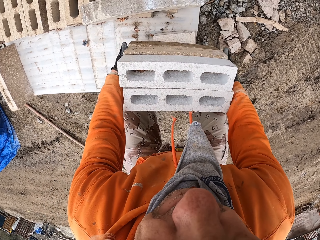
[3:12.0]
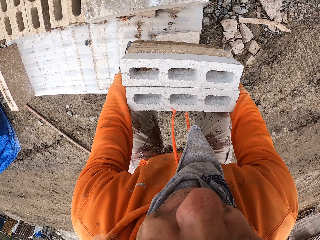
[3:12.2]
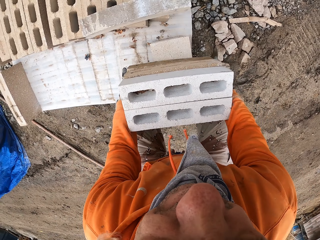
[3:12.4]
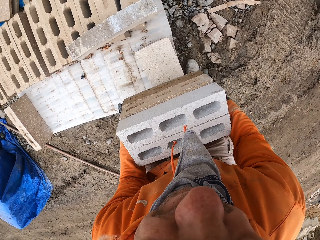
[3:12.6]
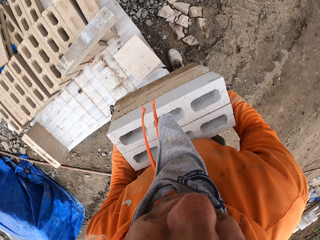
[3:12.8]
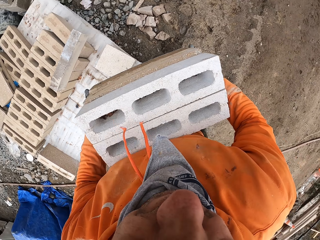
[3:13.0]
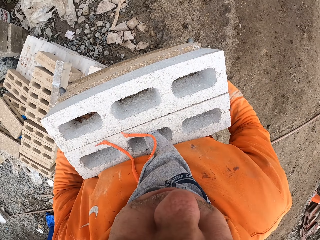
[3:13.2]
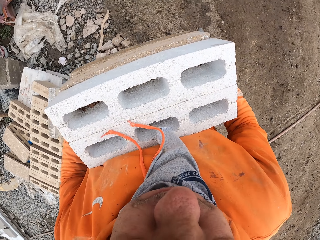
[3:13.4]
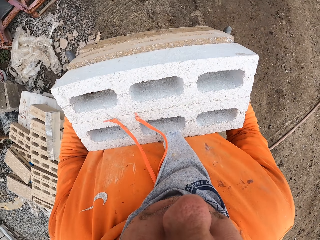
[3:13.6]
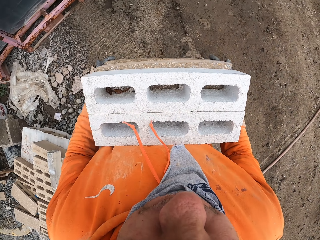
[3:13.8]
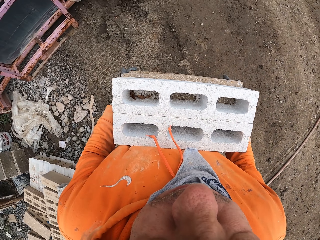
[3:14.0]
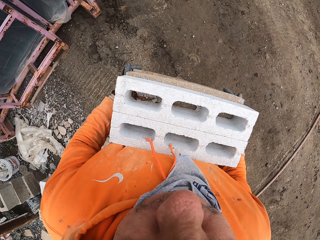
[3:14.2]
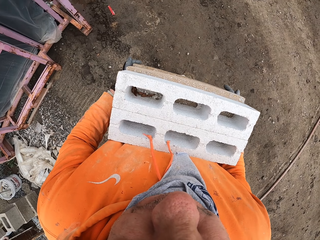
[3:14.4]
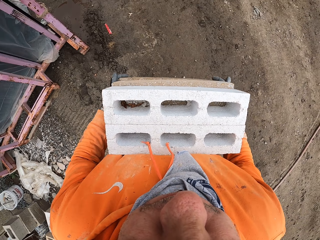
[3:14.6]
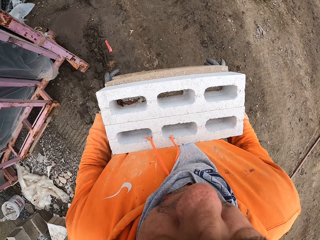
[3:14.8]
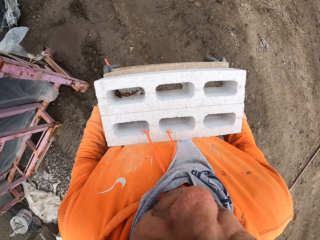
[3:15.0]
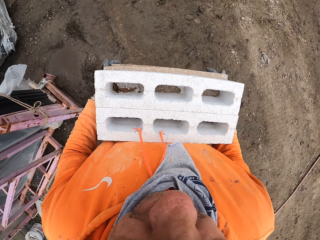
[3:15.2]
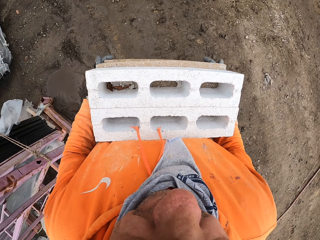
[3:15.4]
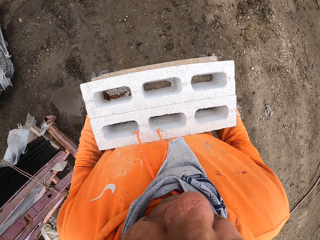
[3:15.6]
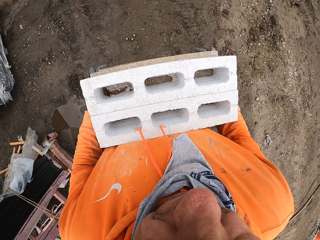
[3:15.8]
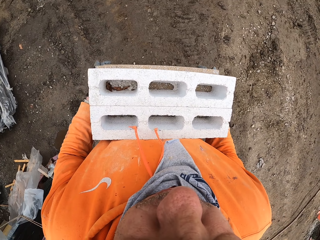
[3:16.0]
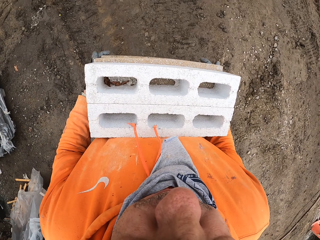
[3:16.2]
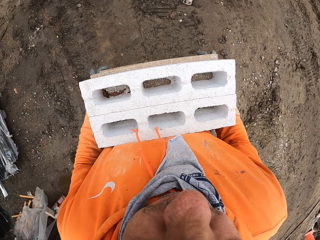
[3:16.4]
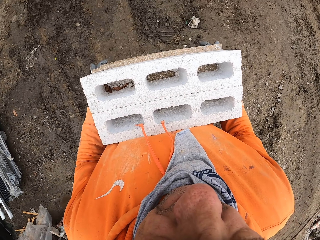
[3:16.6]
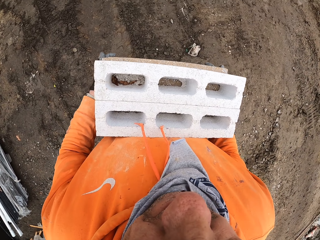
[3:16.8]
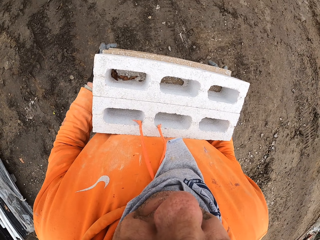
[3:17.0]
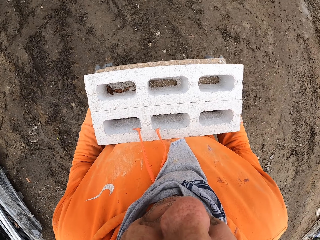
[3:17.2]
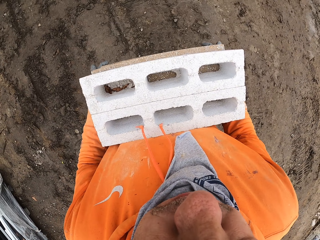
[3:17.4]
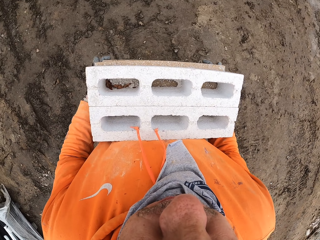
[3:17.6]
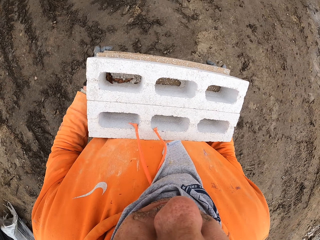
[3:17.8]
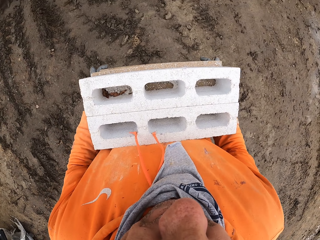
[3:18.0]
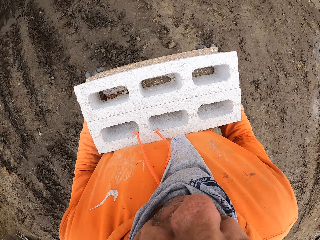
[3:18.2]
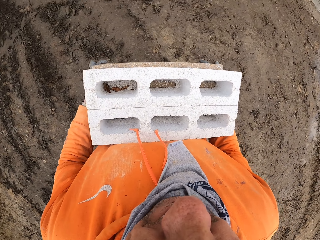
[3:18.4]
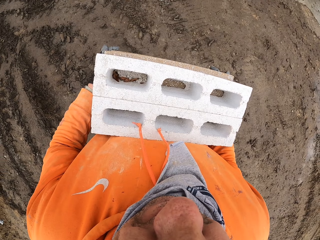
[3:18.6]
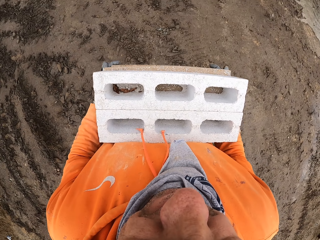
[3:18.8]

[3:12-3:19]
The camera wearer bends. They pick up the concrete block. They stand. They walk in the construction site.

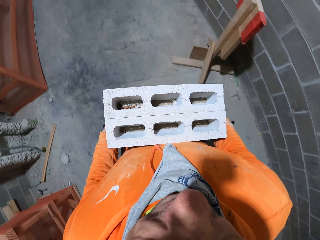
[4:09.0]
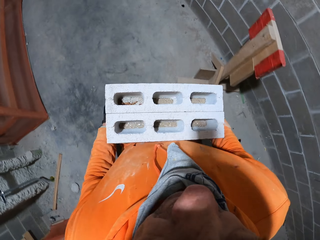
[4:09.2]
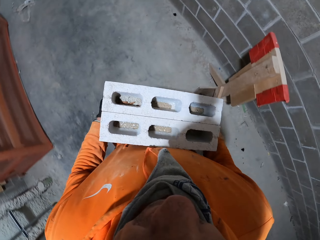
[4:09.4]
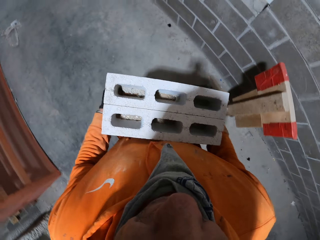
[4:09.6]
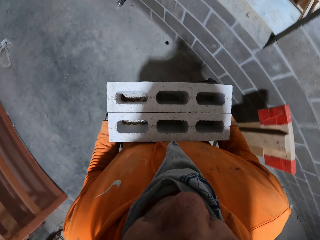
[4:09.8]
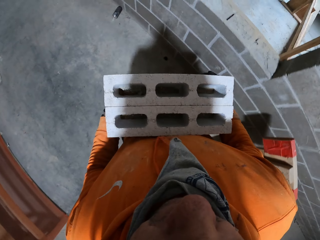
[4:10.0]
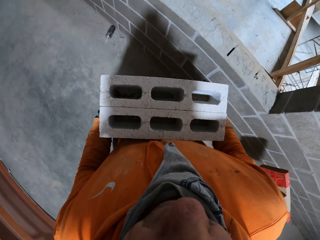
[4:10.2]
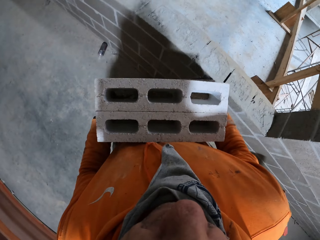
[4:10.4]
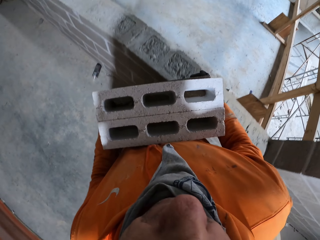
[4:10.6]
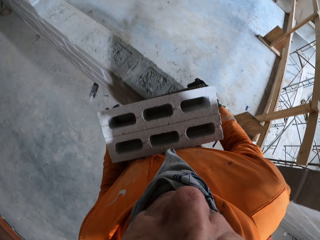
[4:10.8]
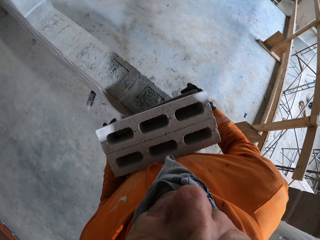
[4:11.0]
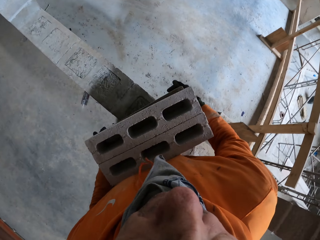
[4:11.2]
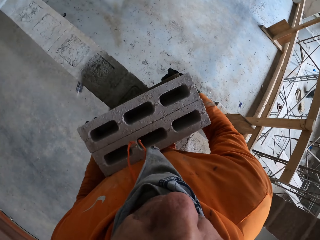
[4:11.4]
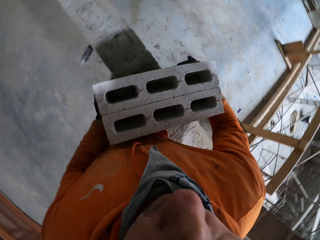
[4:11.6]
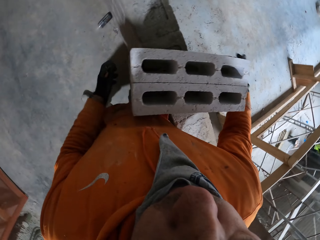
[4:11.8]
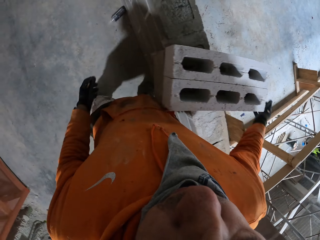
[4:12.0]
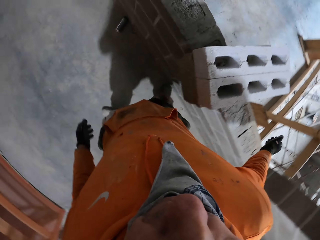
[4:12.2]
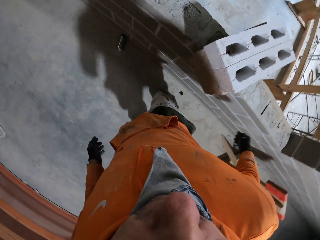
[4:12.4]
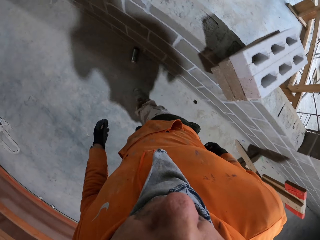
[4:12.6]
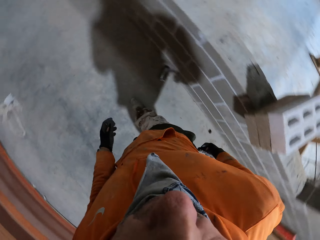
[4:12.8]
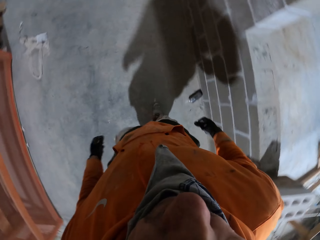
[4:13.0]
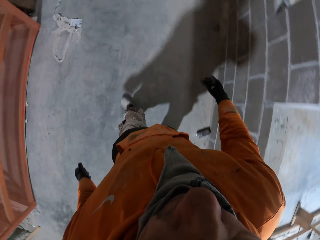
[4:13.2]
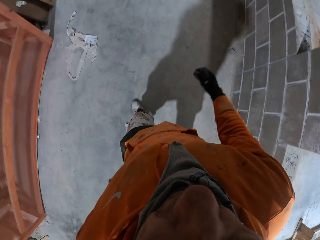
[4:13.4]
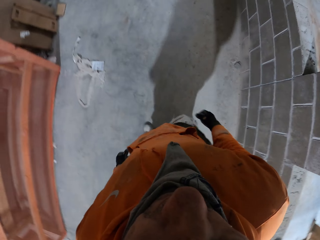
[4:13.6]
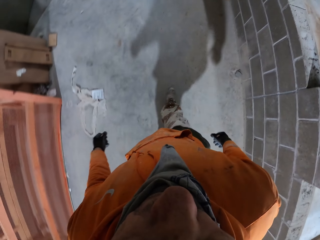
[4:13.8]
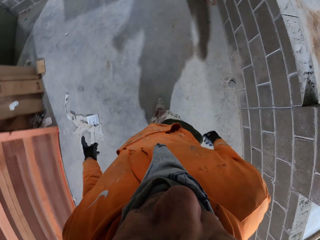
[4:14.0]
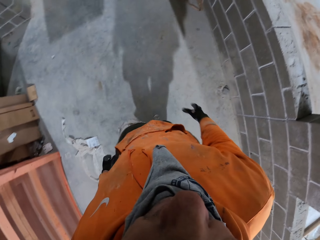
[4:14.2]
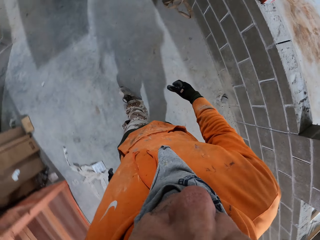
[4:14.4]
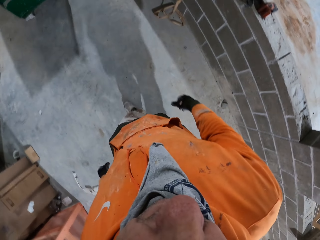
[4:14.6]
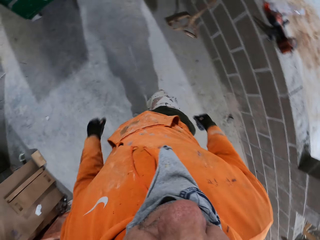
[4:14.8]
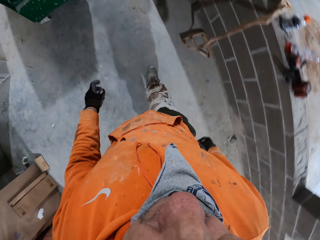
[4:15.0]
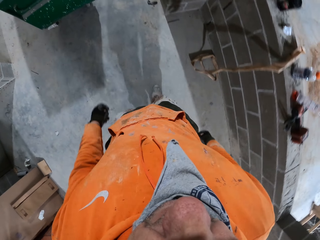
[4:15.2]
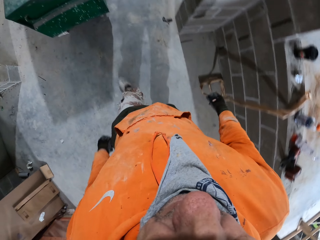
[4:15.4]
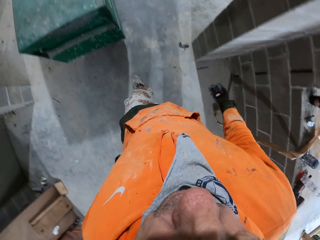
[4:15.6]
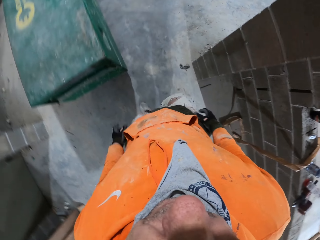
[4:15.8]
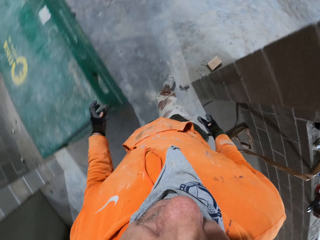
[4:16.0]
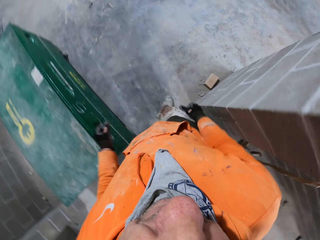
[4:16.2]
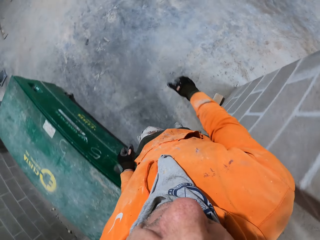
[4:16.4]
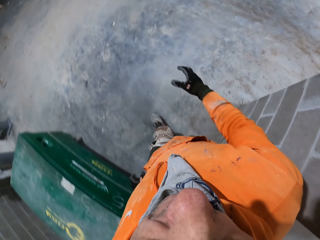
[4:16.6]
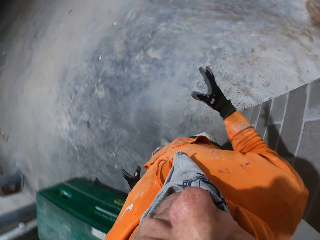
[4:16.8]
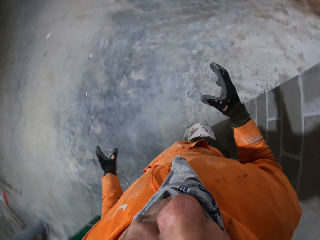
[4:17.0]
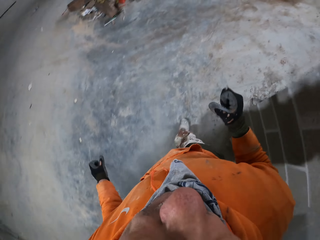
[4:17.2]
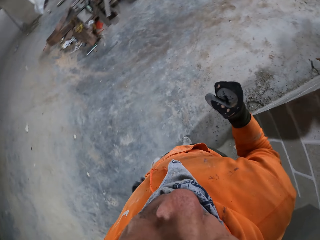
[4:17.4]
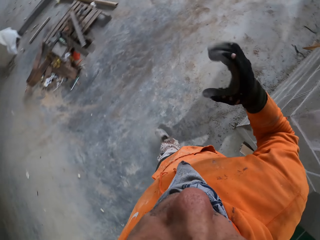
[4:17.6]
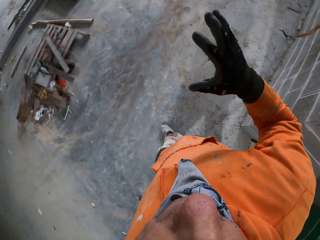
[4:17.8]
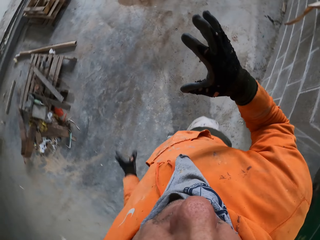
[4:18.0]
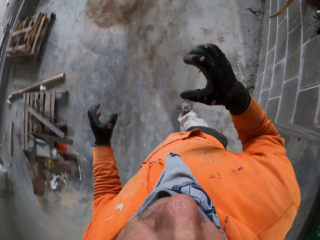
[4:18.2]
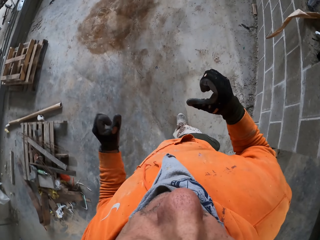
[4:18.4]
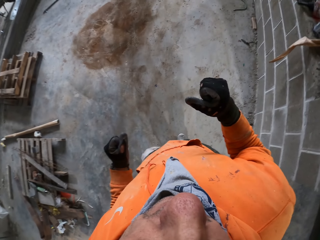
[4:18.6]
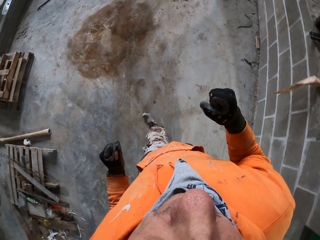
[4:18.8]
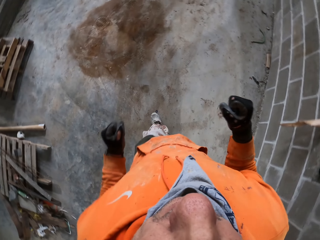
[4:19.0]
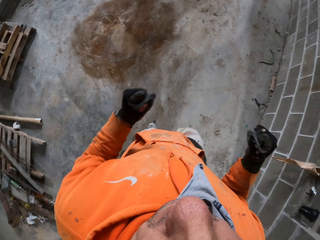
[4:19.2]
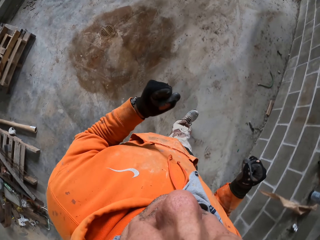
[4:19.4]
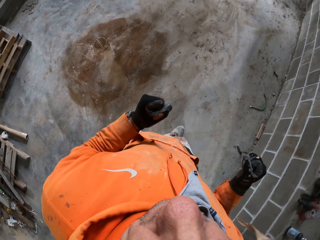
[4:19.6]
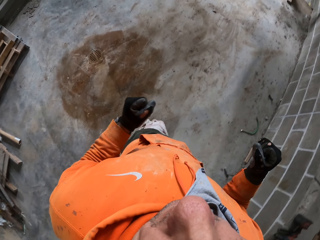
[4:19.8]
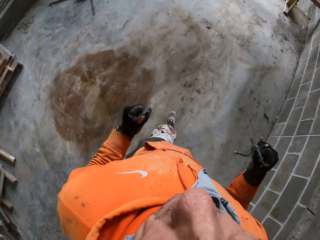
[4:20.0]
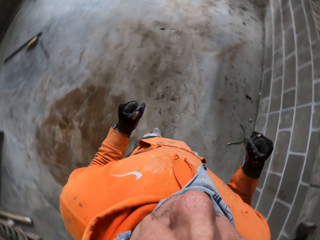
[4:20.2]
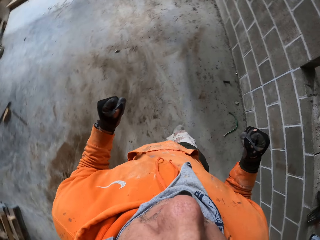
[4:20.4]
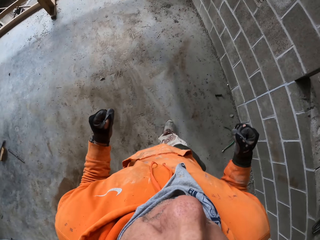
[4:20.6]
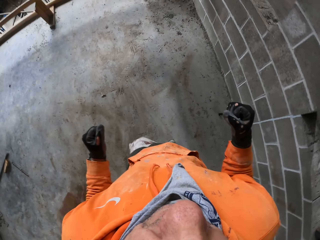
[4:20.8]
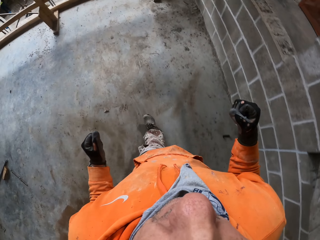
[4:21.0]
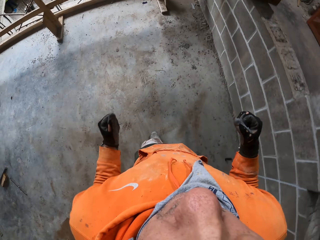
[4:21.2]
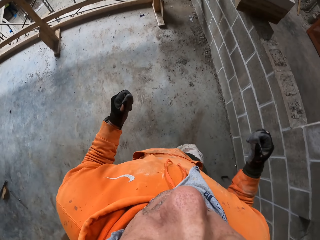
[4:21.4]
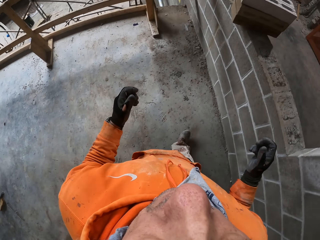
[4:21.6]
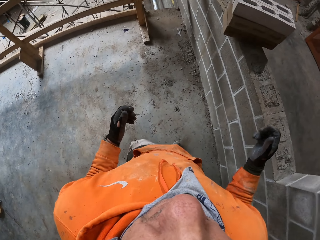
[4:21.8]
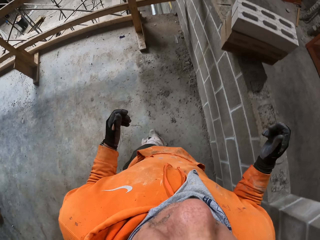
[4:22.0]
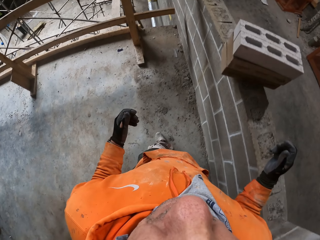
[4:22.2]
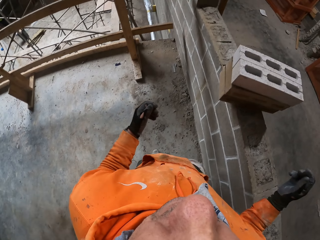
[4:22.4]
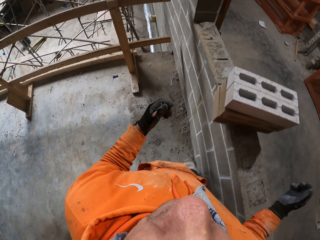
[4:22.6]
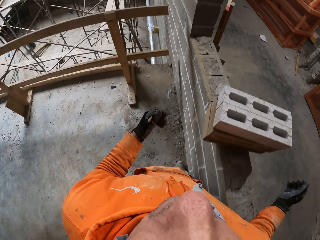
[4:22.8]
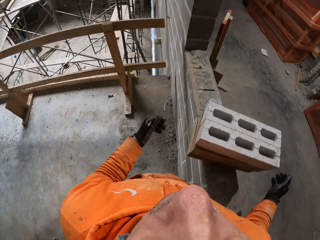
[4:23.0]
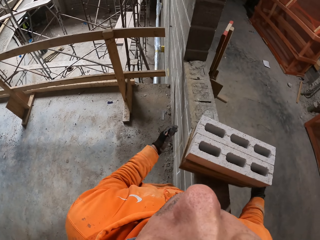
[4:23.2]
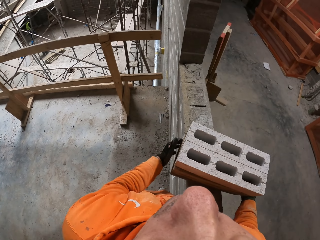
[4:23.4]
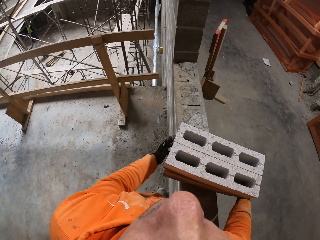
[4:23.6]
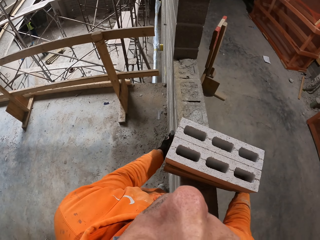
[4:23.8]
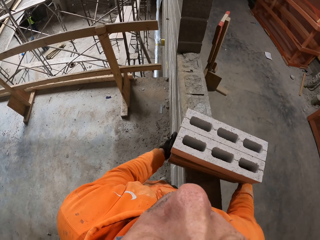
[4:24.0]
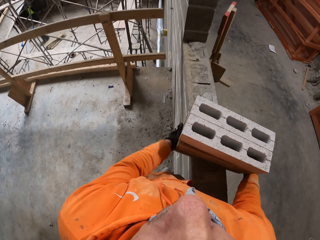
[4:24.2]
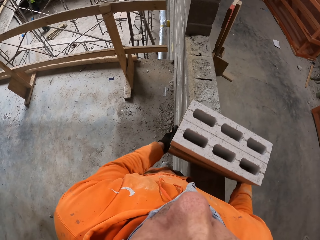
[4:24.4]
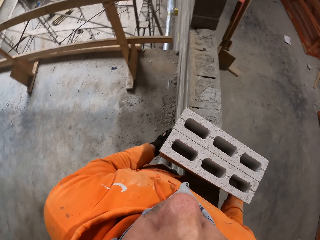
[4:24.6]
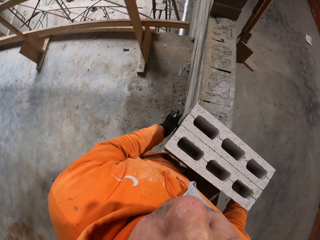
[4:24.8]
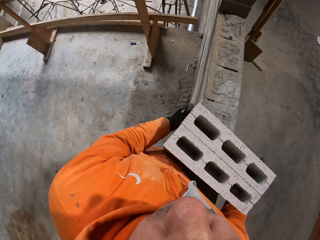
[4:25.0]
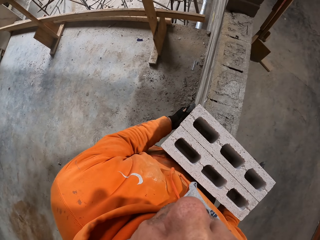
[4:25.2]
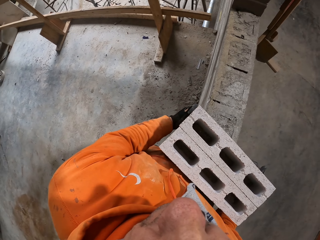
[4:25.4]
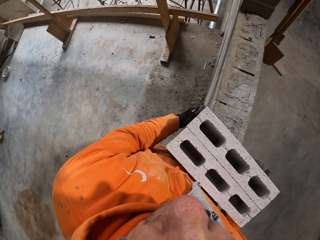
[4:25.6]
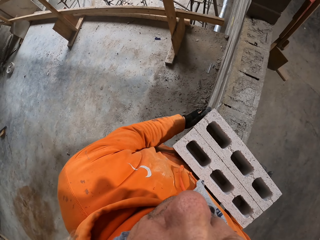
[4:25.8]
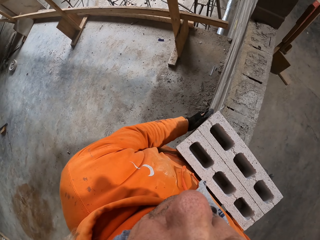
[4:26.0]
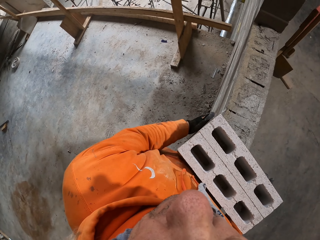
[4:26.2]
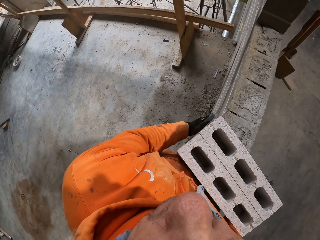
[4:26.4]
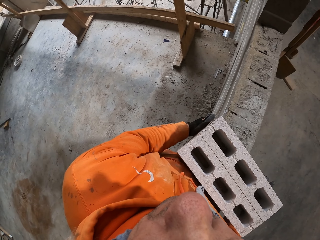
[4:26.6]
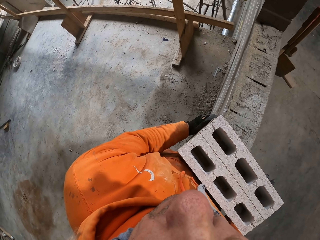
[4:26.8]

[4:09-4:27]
The camera wearer puts the bricks on the wall. They walk in the construction building. They pick the bricks.
